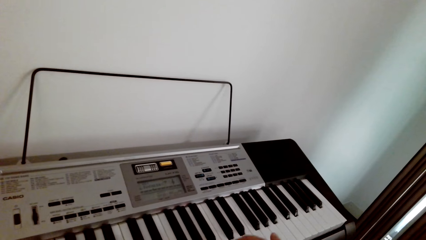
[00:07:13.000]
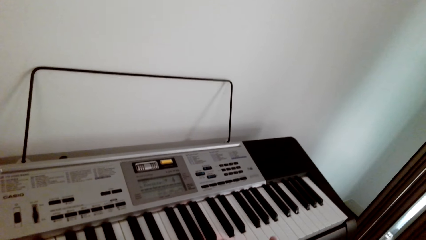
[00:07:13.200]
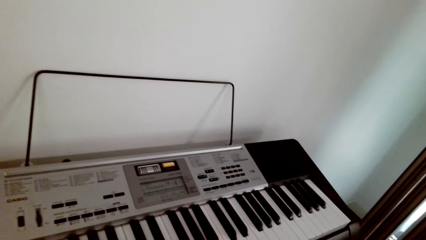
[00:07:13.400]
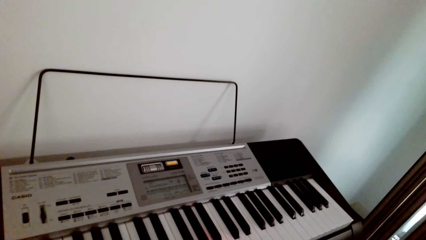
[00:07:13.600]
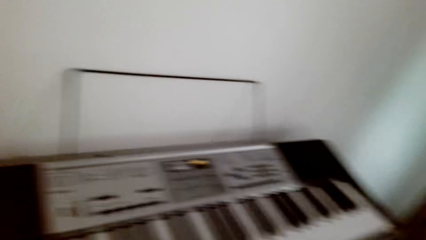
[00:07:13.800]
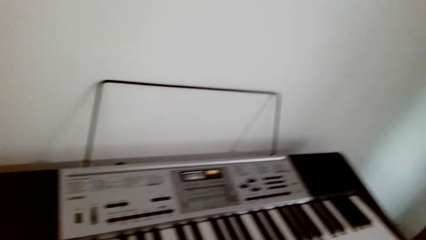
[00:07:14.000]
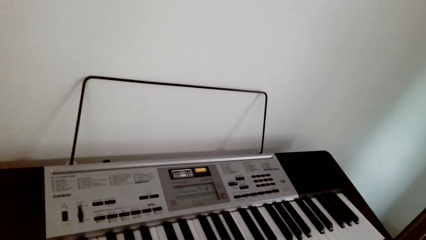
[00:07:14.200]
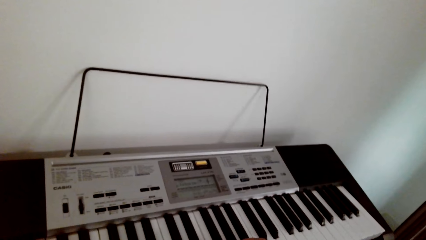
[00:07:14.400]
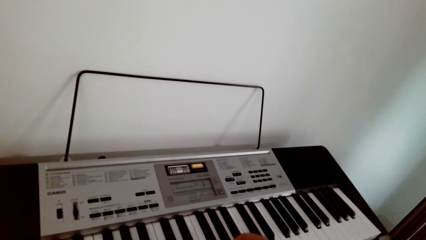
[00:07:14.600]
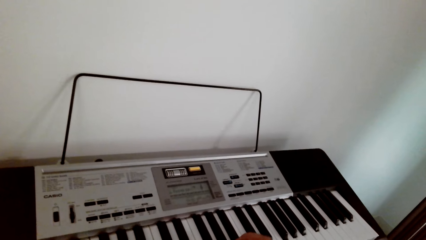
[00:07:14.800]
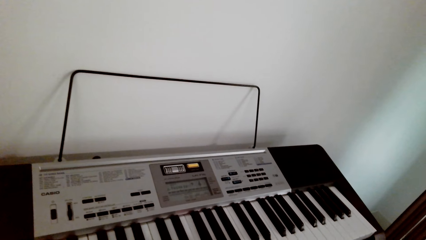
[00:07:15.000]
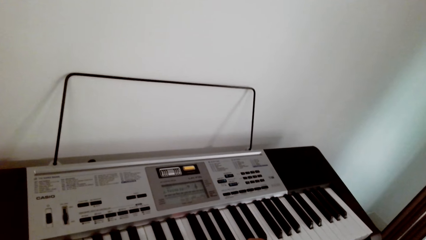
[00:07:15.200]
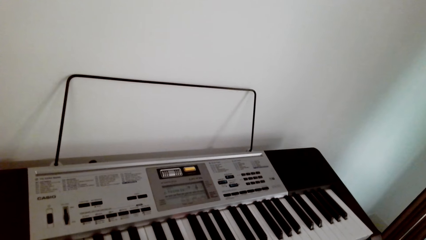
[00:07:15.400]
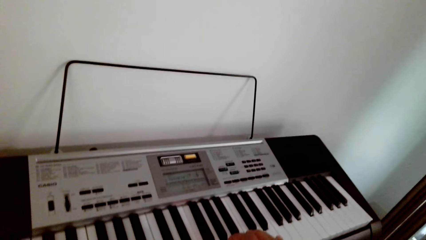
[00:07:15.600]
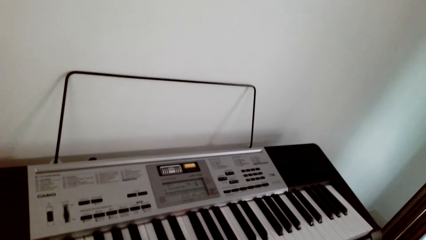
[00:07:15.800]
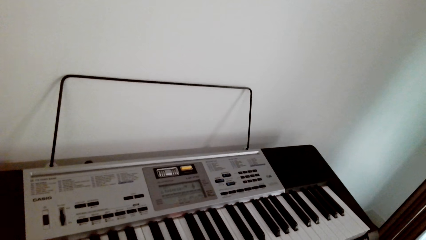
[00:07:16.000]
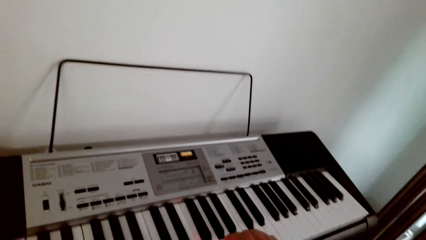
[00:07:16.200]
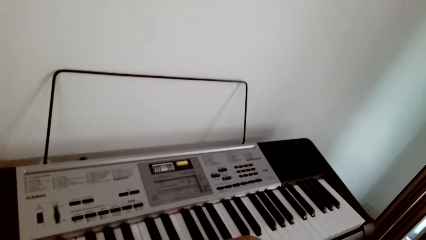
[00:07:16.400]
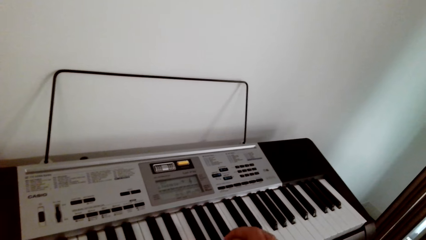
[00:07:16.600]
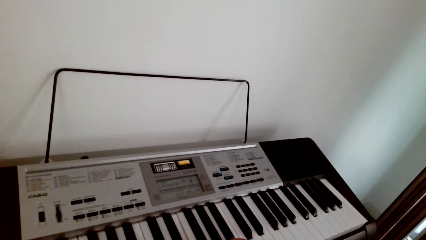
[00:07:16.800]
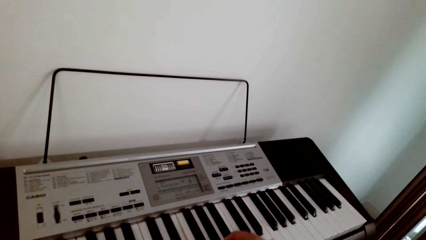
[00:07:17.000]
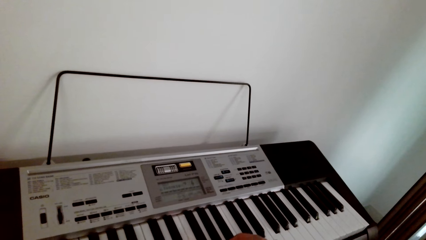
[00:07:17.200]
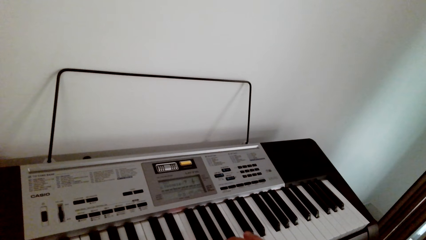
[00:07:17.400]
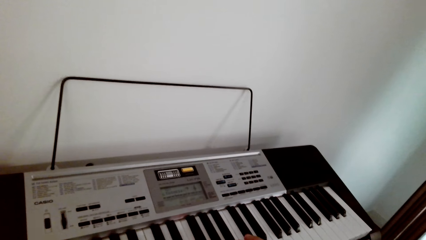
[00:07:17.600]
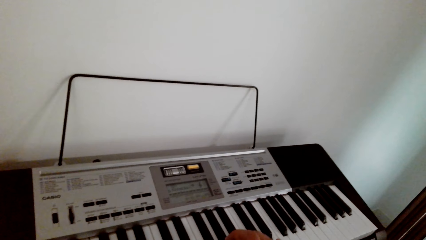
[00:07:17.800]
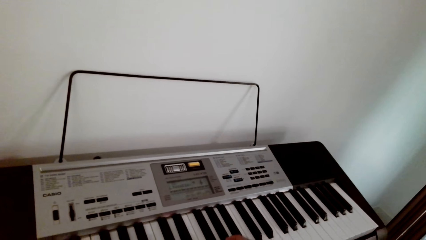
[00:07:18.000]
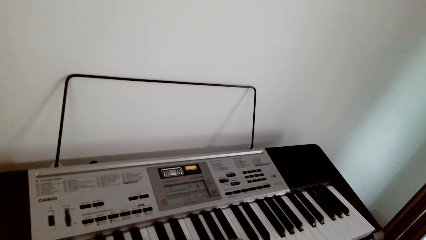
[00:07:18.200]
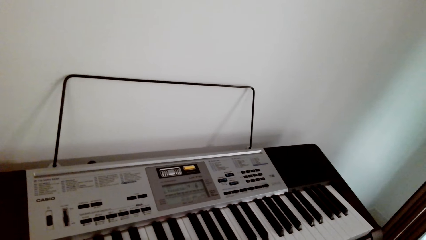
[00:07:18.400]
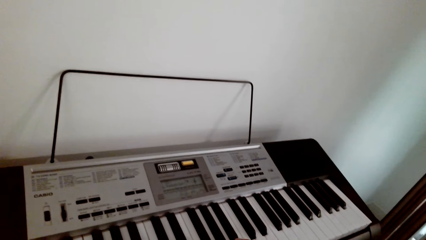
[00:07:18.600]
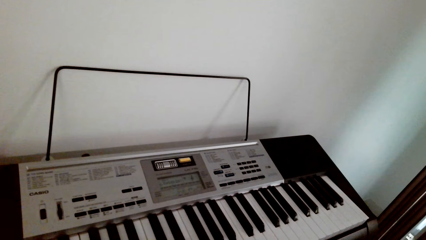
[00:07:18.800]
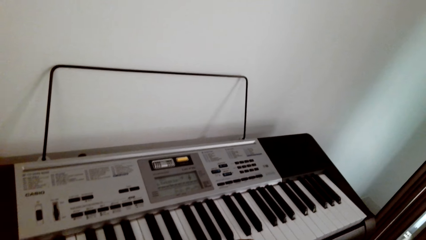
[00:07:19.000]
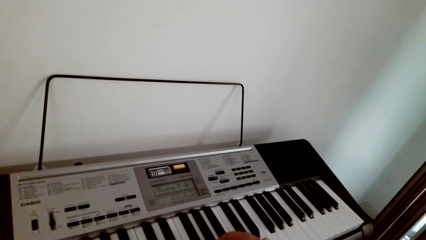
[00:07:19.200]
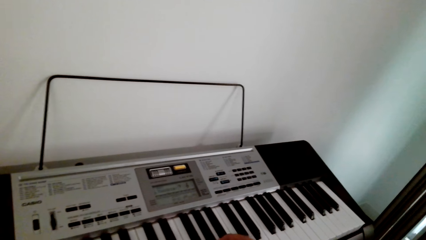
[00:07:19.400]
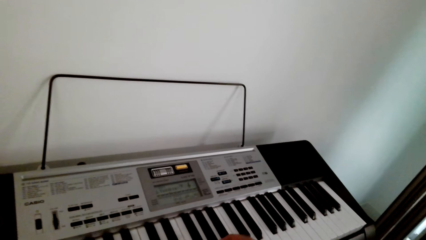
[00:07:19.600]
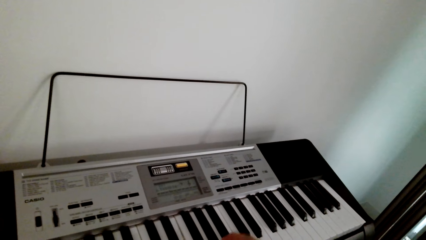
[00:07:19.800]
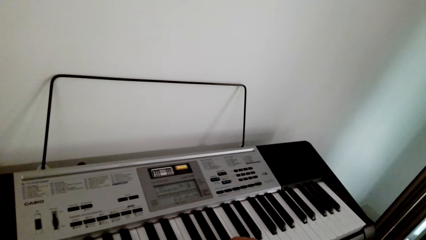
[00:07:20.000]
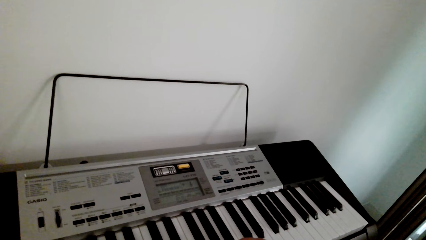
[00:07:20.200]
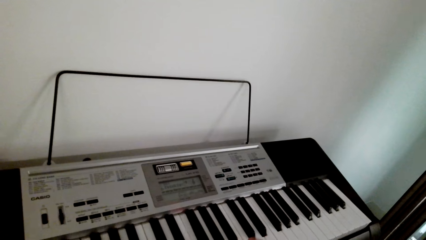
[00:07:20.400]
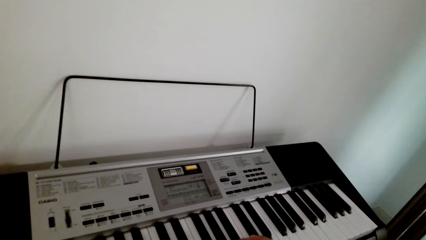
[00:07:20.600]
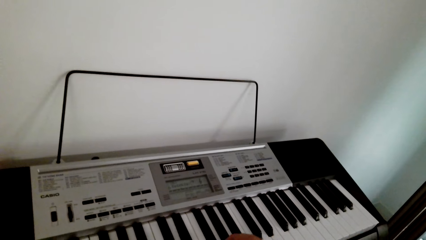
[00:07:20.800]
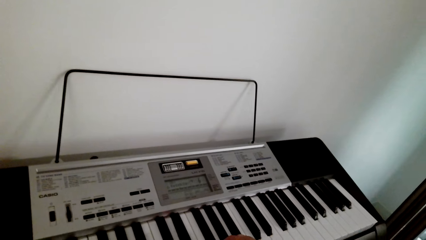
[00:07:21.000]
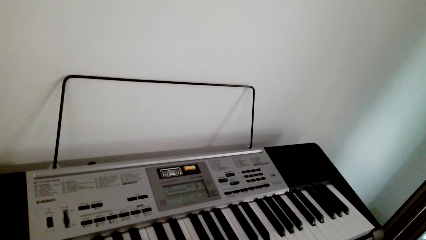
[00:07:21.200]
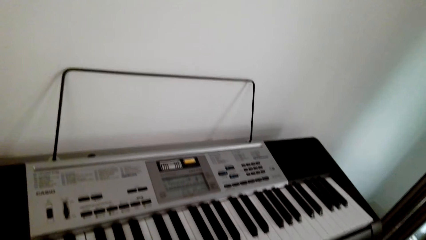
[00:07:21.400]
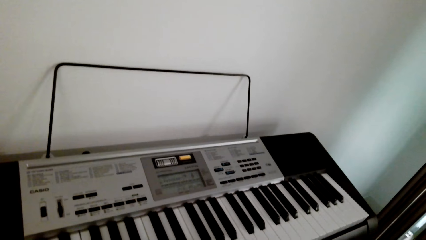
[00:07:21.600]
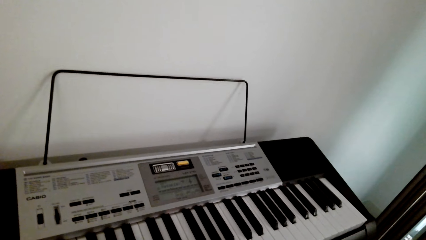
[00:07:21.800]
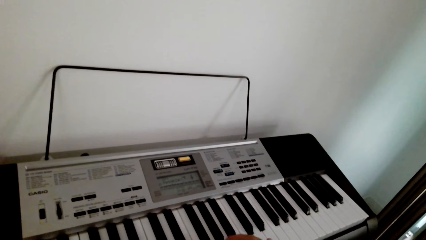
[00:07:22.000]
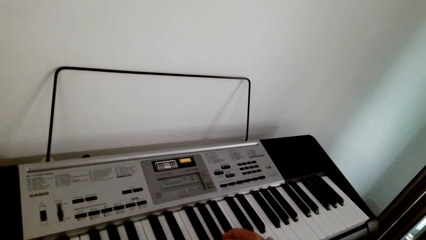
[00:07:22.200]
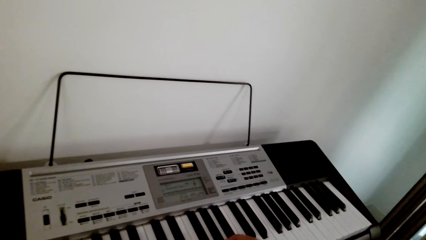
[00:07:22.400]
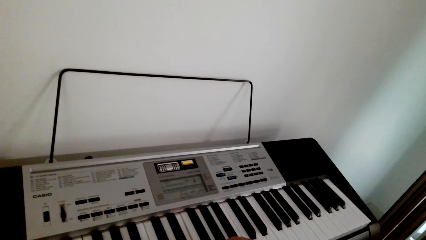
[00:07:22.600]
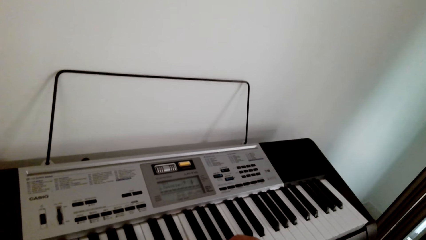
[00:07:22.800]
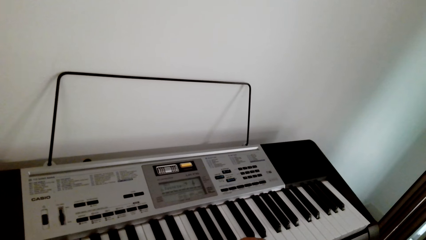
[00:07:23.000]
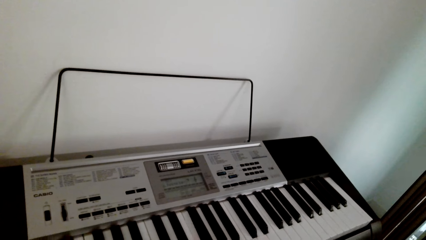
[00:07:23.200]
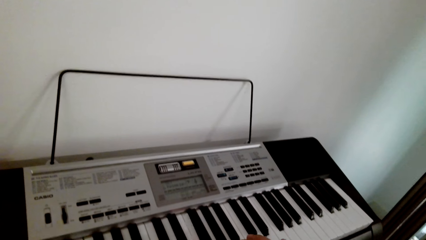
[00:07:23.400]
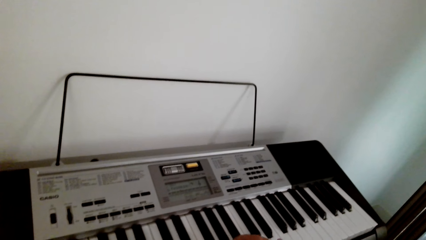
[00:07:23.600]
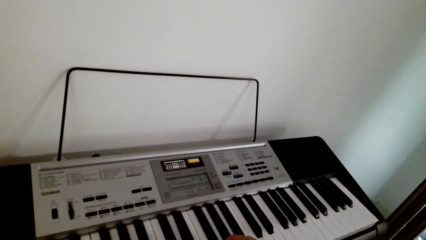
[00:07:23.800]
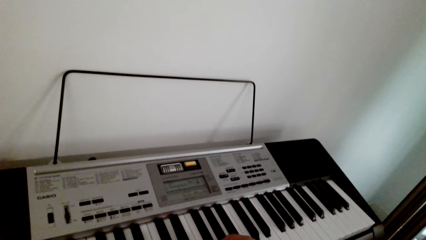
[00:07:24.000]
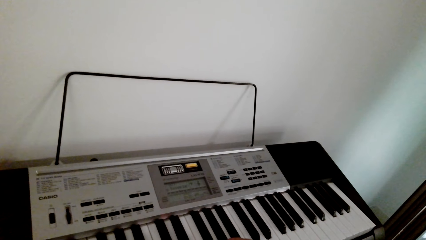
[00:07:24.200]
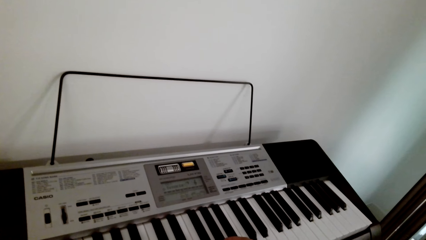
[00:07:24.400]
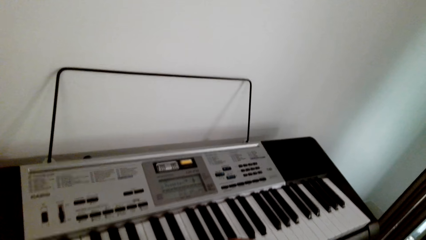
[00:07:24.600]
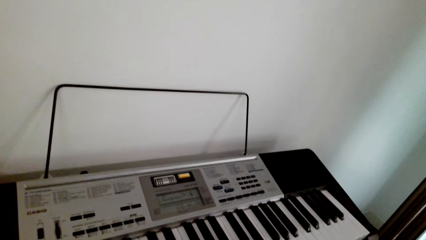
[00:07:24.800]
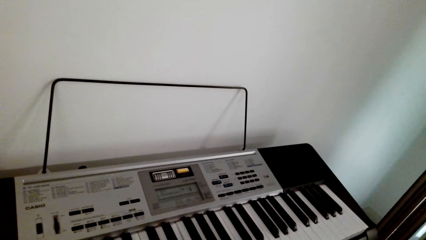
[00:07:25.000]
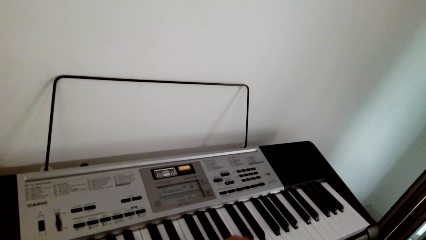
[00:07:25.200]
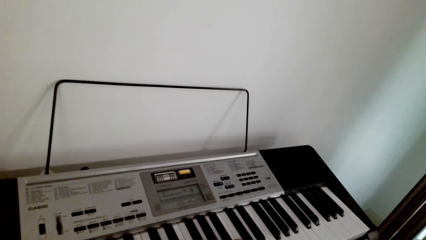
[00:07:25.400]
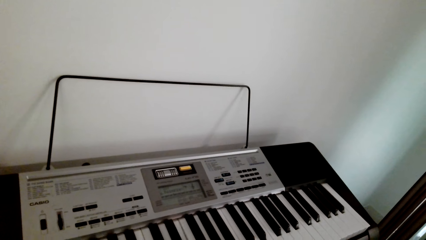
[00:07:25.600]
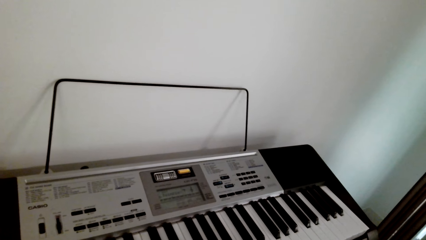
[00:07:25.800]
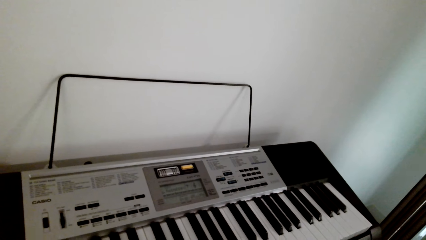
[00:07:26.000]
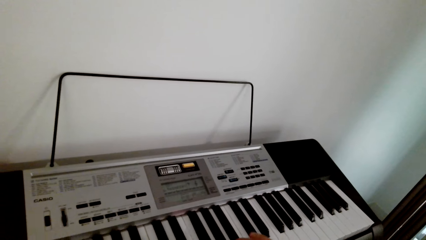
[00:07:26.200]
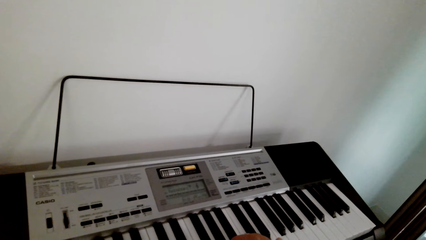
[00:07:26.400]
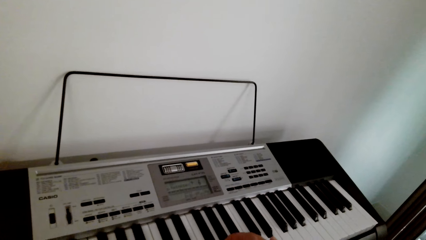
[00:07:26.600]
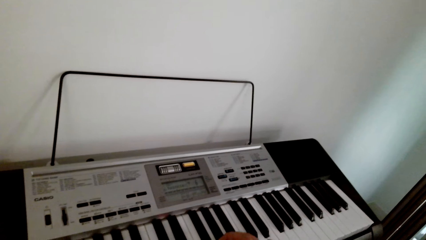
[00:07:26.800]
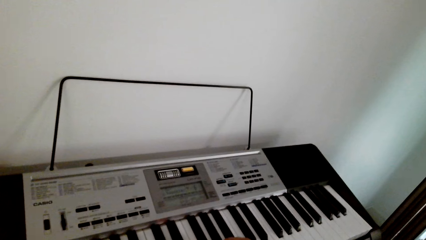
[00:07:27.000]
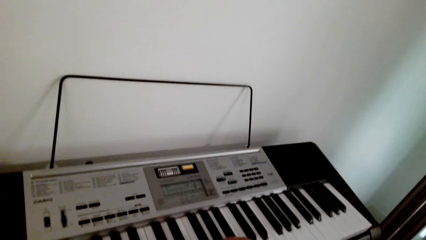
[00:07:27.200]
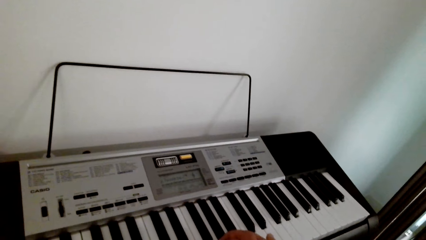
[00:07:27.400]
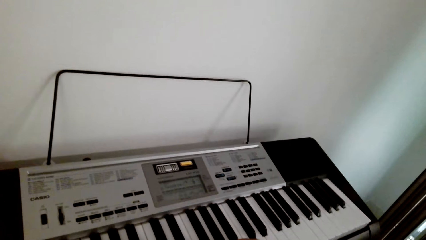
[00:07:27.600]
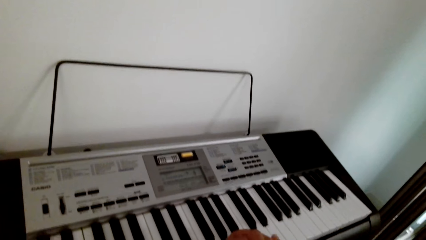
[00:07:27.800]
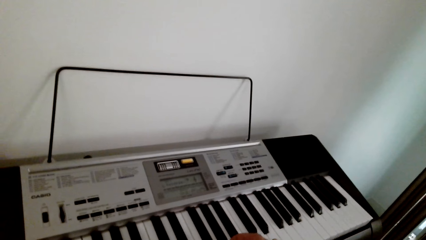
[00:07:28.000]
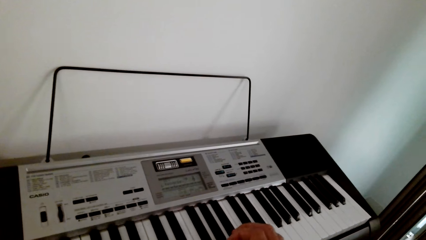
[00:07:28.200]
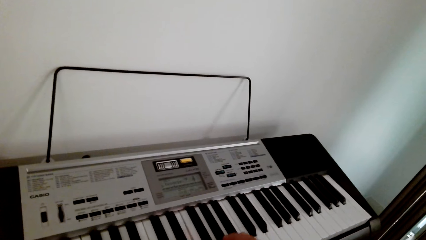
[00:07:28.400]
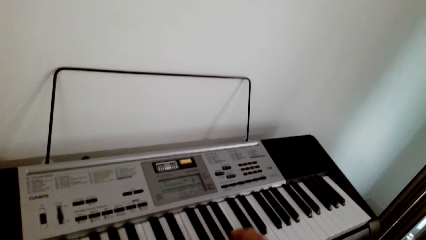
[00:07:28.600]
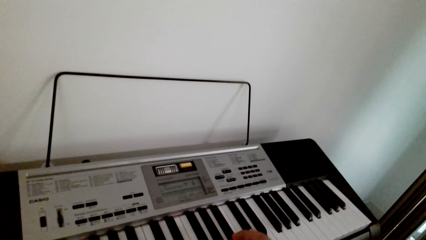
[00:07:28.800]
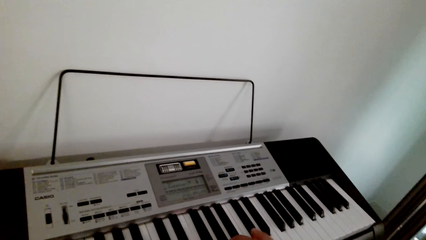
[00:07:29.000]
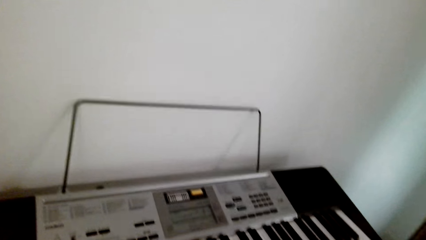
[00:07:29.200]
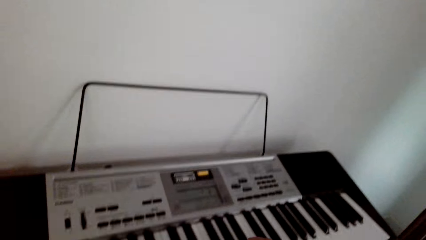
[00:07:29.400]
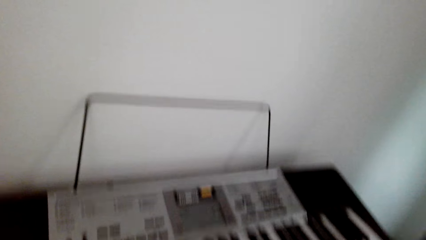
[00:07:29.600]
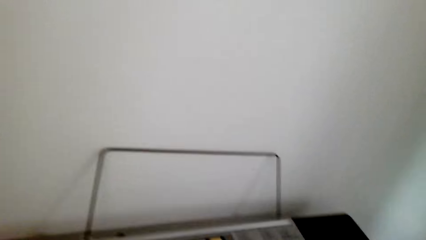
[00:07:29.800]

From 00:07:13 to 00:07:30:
The camera wearer plays guitar. They watch the background.
